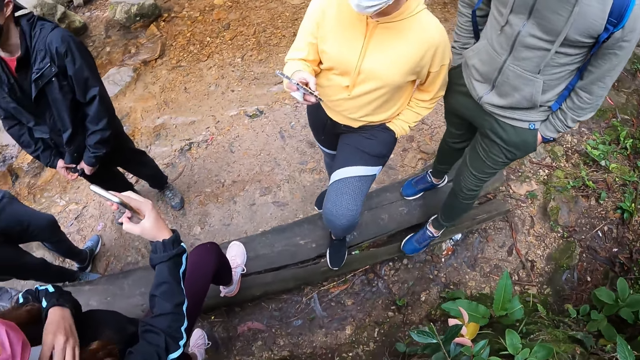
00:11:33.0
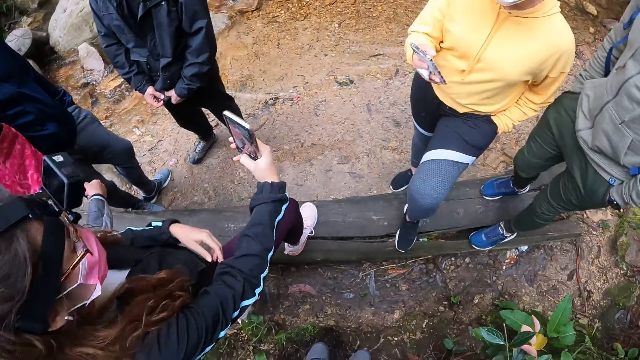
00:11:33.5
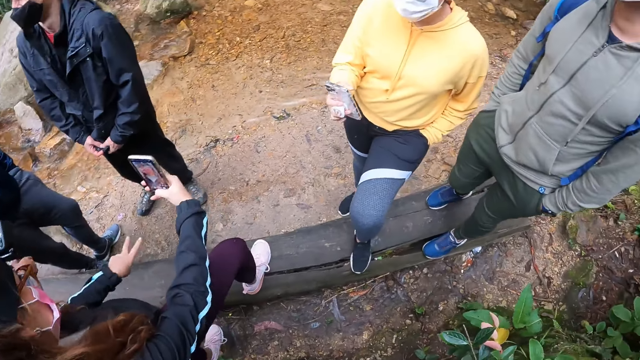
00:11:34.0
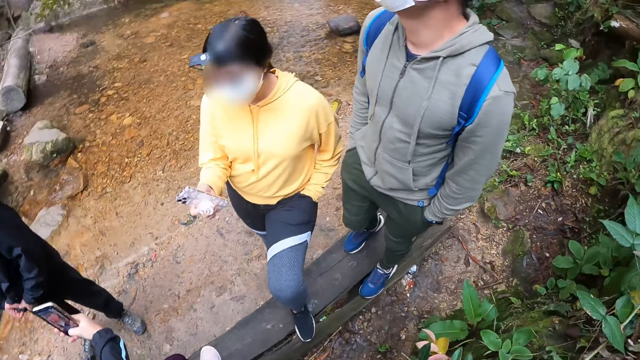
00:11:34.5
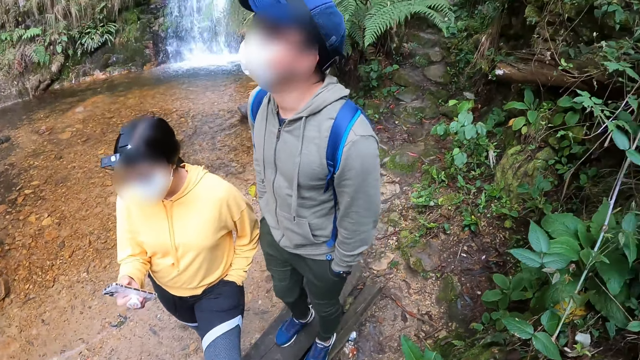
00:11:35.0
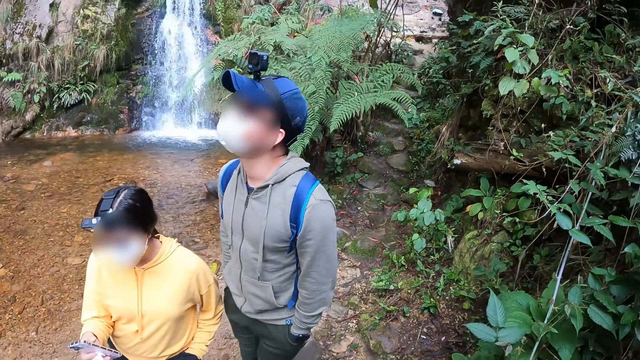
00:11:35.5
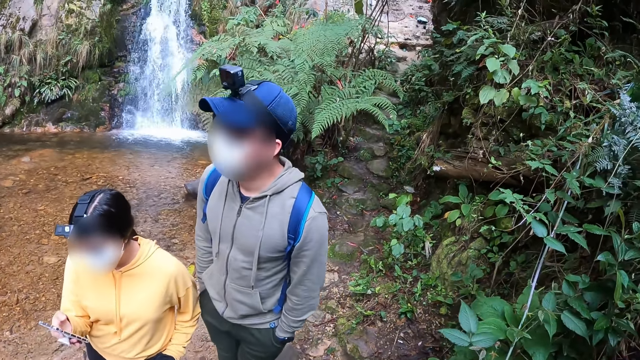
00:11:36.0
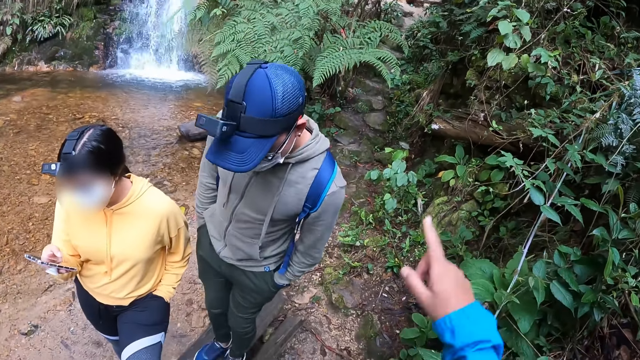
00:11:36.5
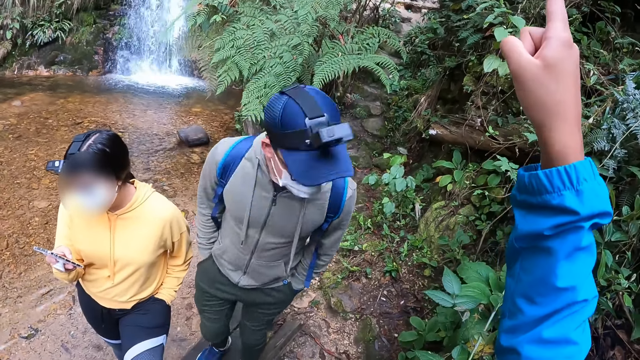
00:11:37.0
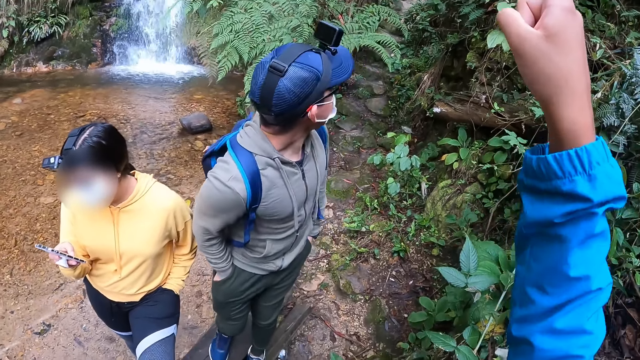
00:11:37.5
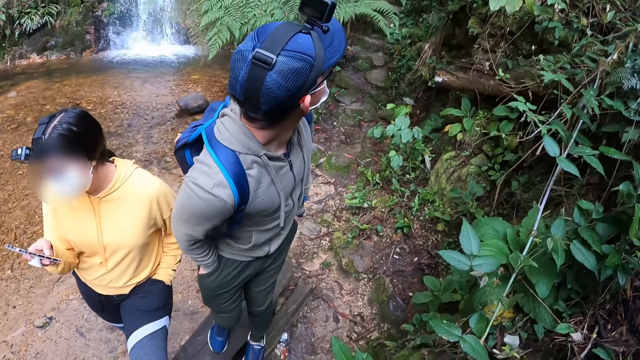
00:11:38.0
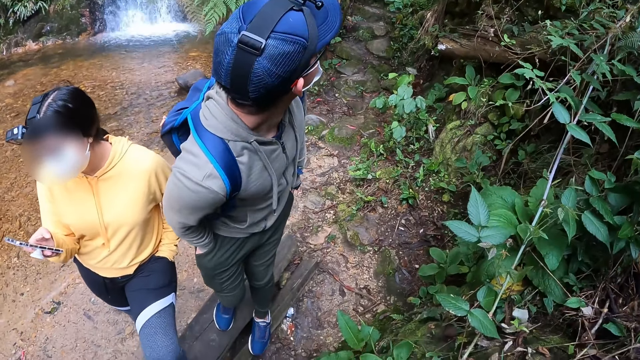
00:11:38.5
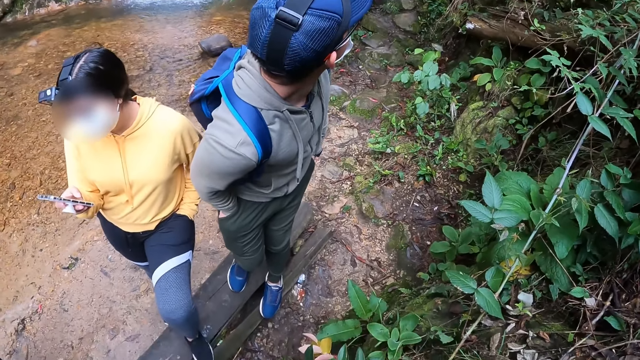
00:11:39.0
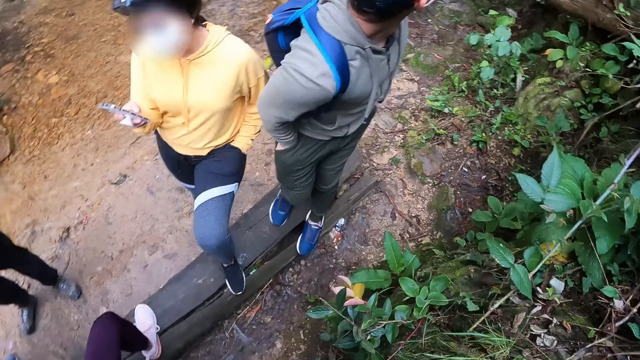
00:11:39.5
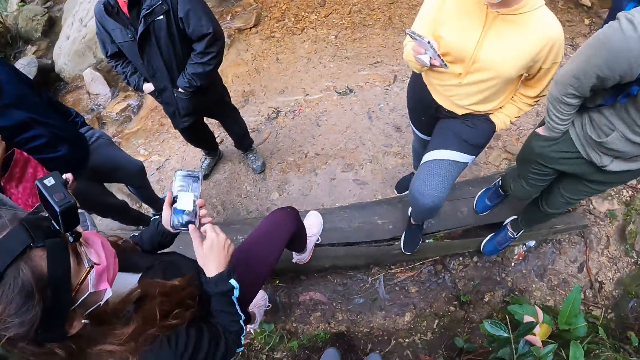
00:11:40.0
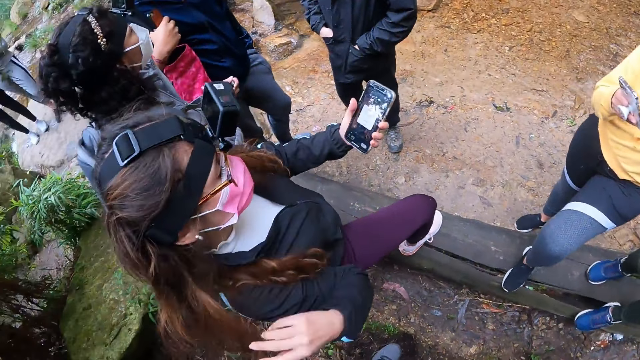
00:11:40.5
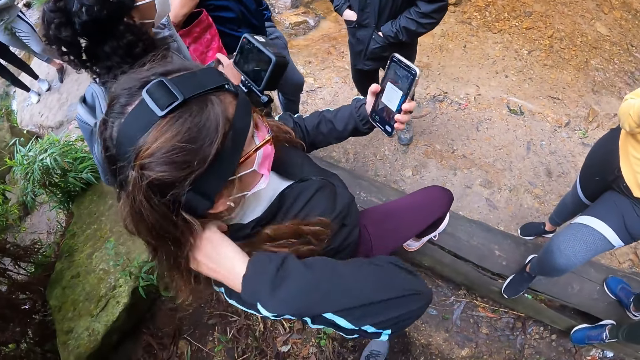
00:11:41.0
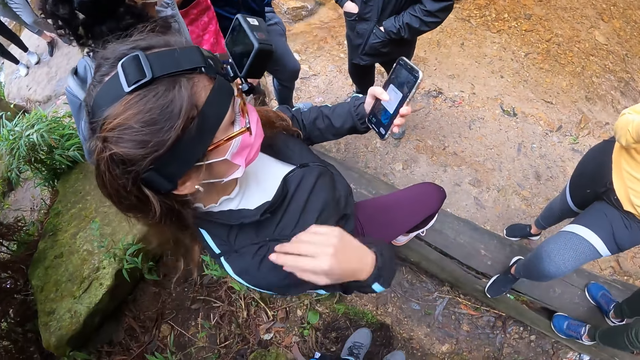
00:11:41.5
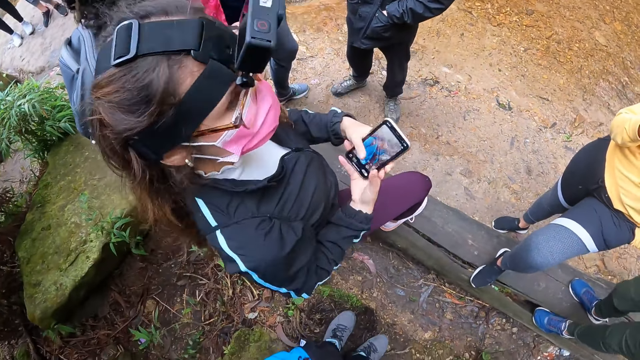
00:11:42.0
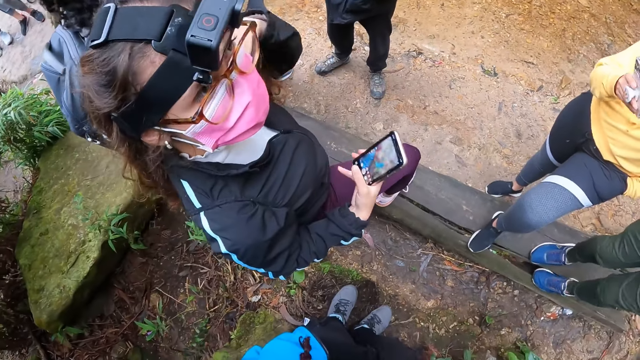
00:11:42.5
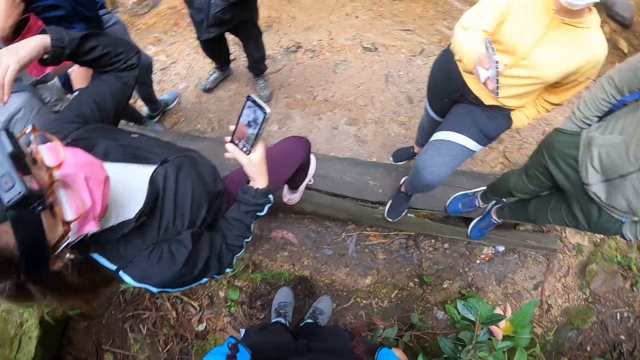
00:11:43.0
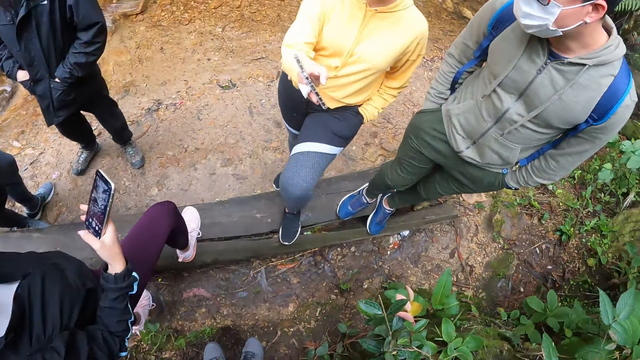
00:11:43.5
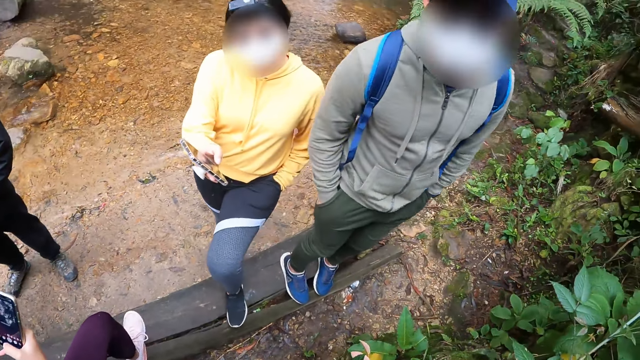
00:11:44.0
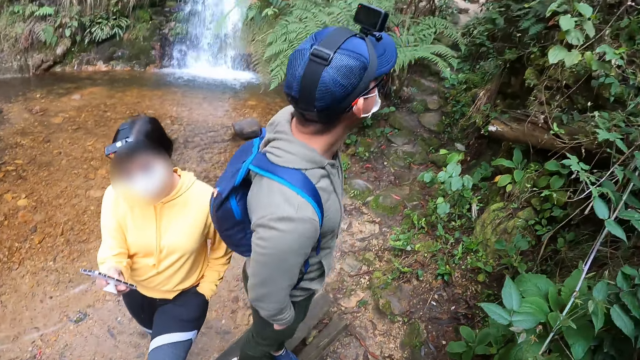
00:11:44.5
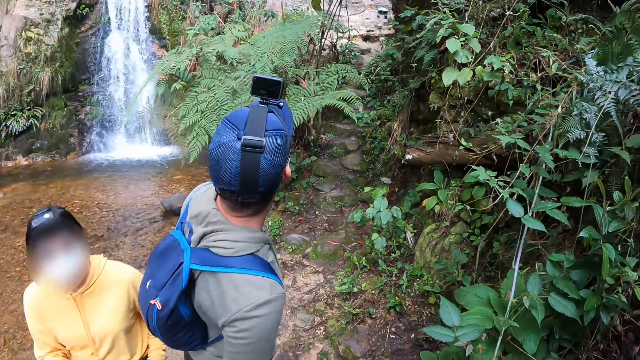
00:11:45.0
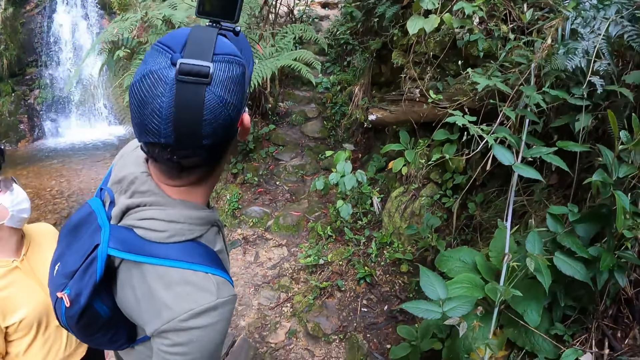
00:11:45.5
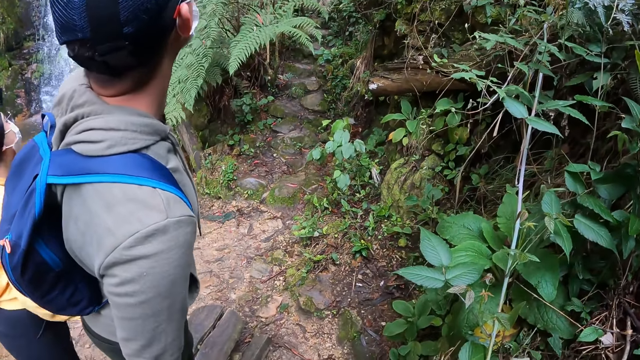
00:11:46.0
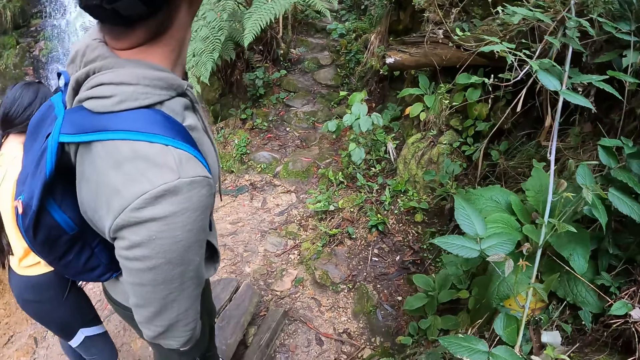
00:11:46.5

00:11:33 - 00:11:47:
A woman operates a phone. The camera wearer looks around. They point up. A man looks around. Another woman pulls back her hair with her right hand. The other woman passes the phone from her left to right hand. The other woman holds the phone with her right hand. The other woman pulls back her hair with her left hand. The camera wearer looks around.

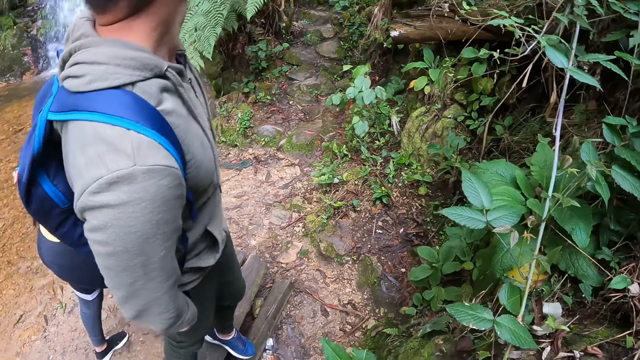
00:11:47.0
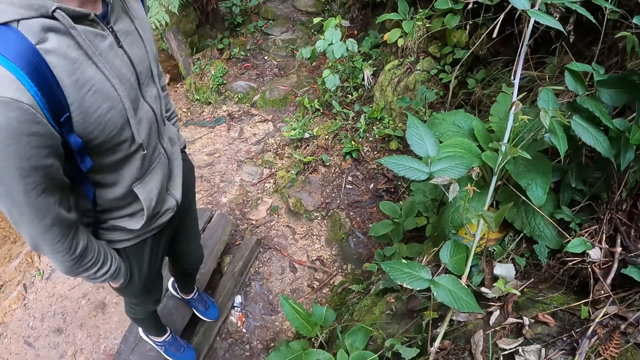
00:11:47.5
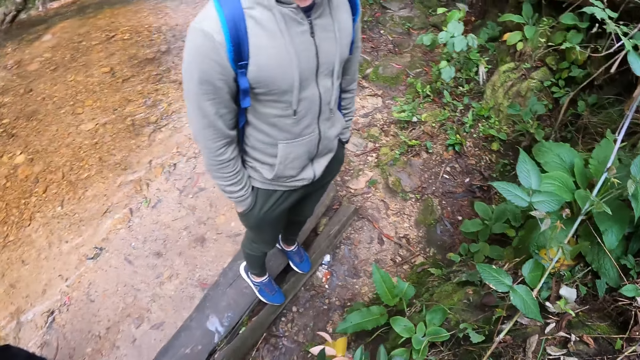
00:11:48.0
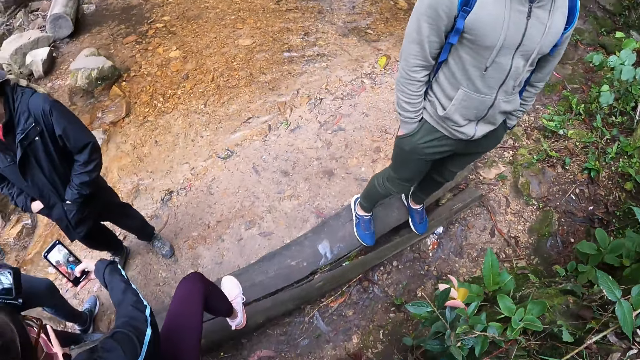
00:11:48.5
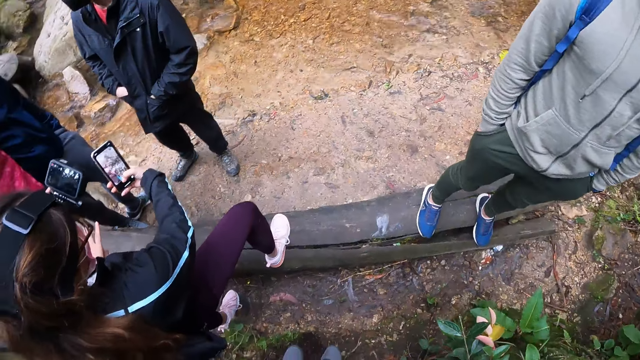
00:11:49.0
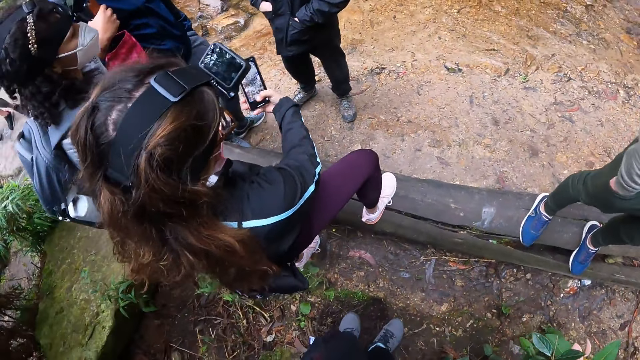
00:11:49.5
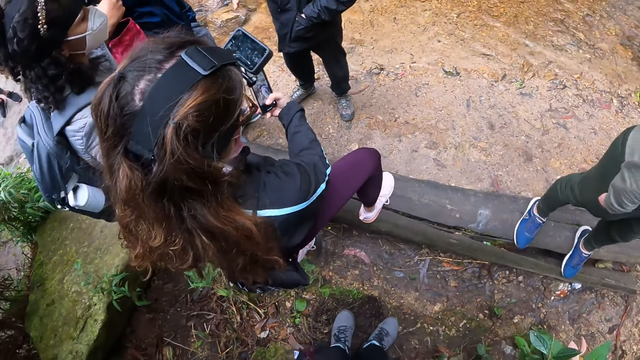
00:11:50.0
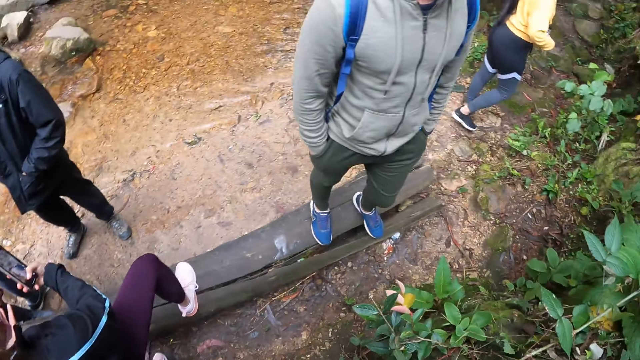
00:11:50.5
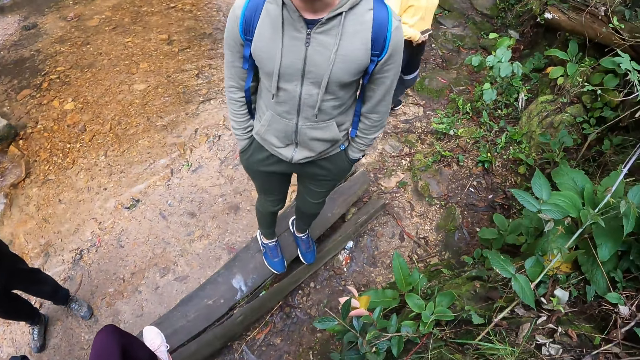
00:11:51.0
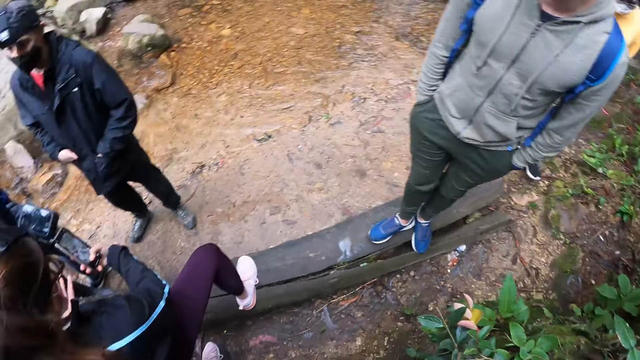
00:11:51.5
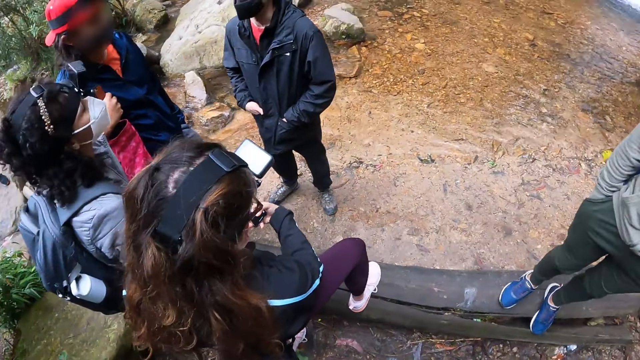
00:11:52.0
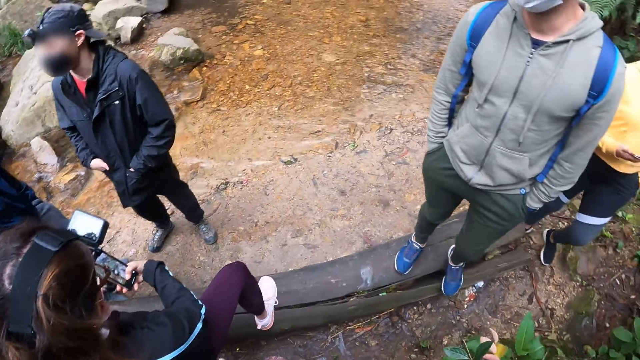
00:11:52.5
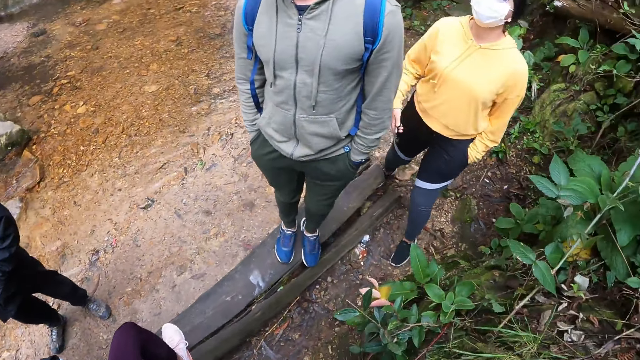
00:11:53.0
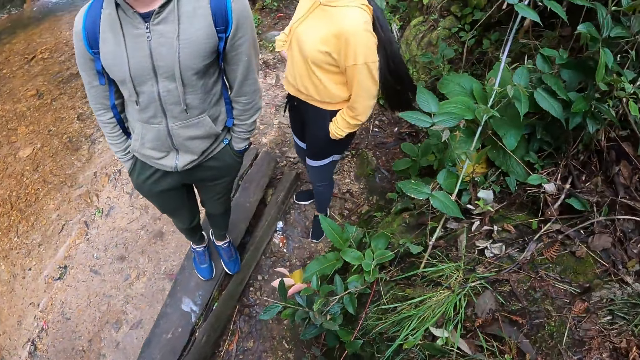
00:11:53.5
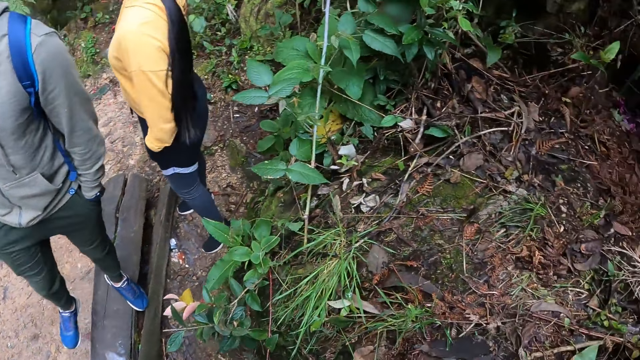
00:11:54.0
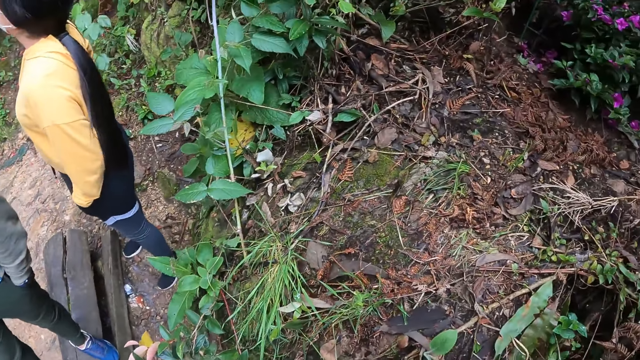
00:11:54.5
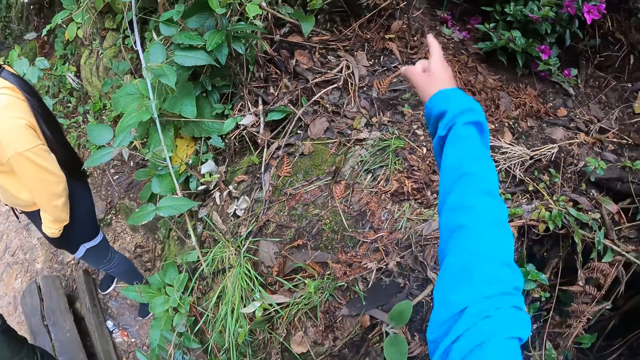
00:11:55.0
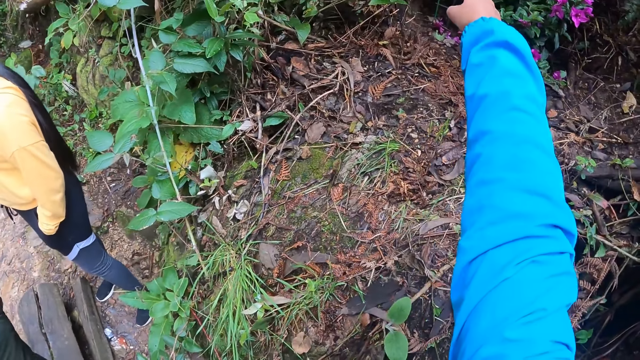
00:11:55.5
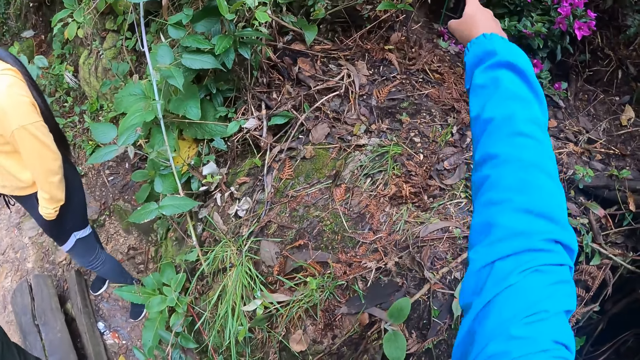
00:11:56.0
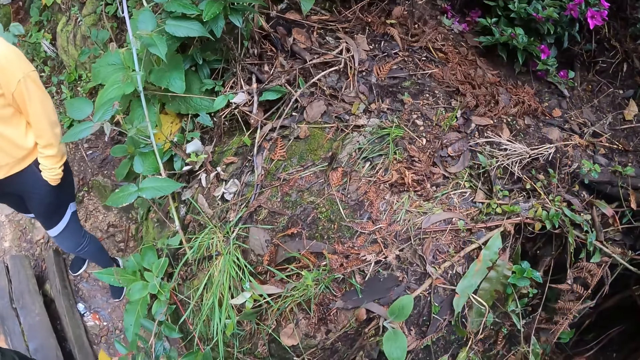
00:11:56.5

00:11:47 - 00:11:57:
A woman turns around. Another woman takes pictures with the phone in her right hand. The camera wearer looks around. The first woman walks around and looks around. The camera wearer points at something.
